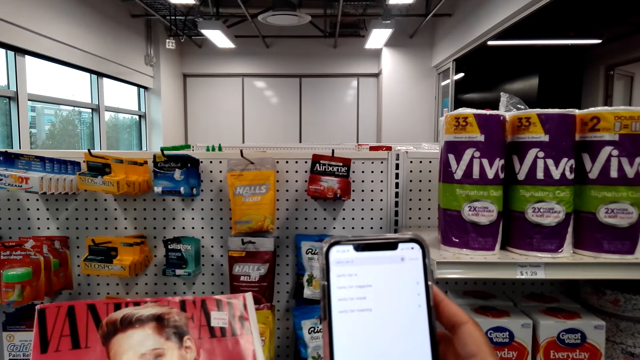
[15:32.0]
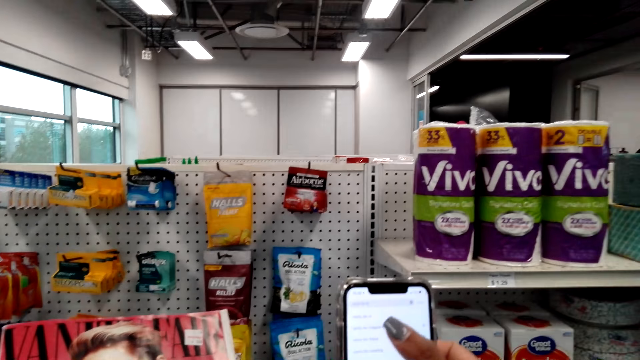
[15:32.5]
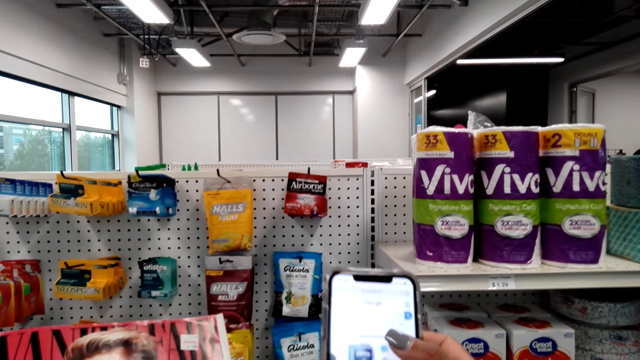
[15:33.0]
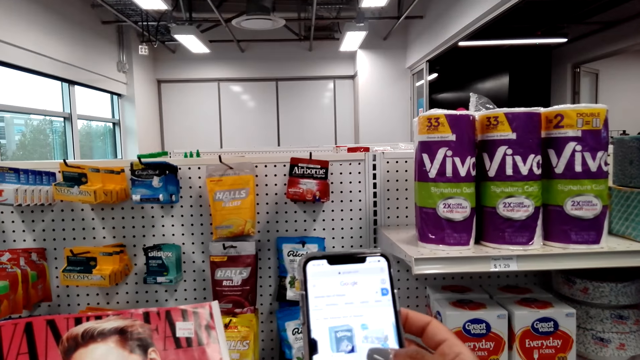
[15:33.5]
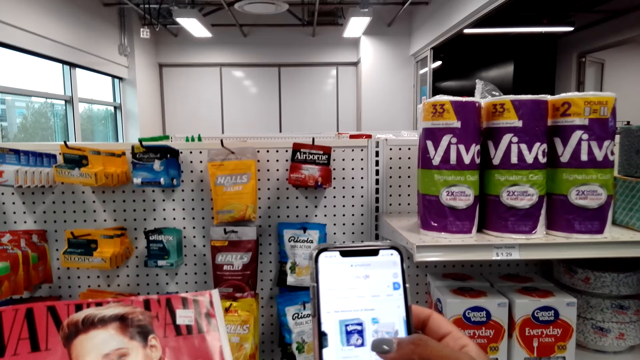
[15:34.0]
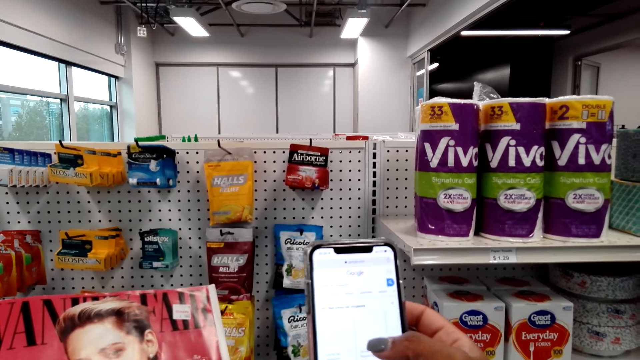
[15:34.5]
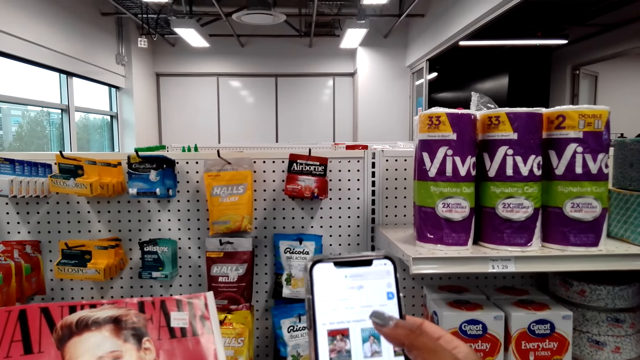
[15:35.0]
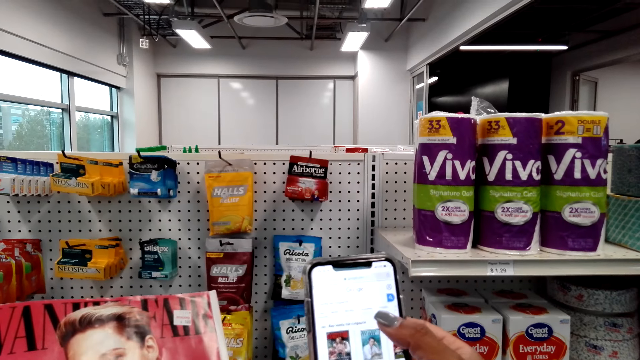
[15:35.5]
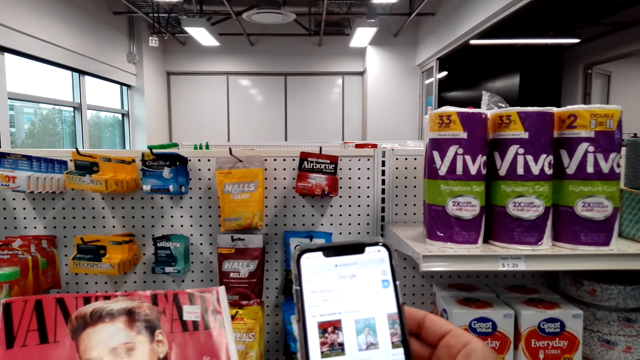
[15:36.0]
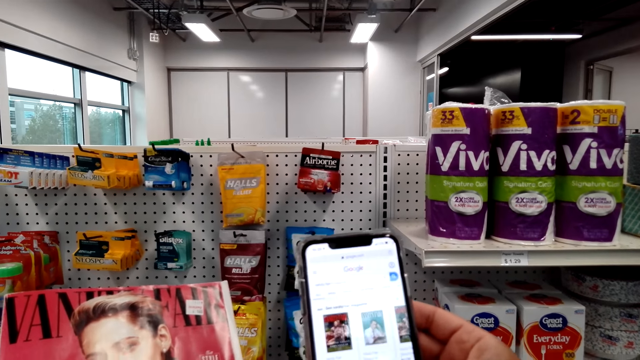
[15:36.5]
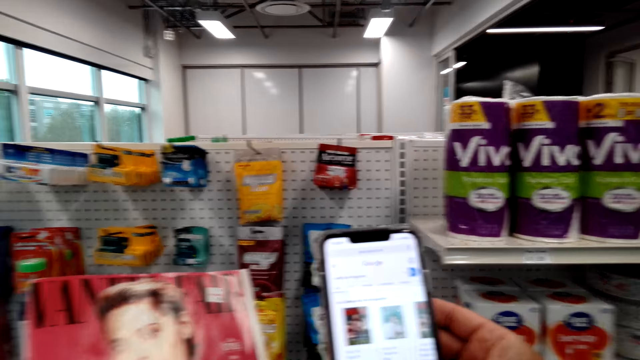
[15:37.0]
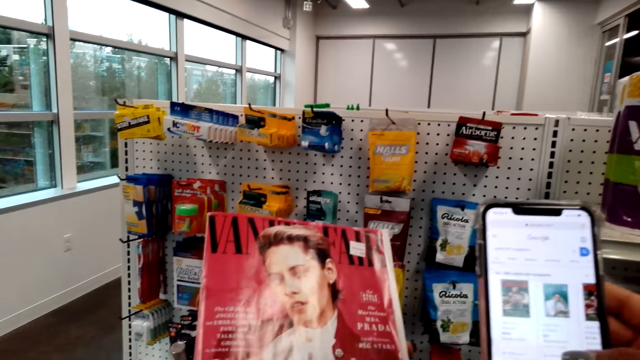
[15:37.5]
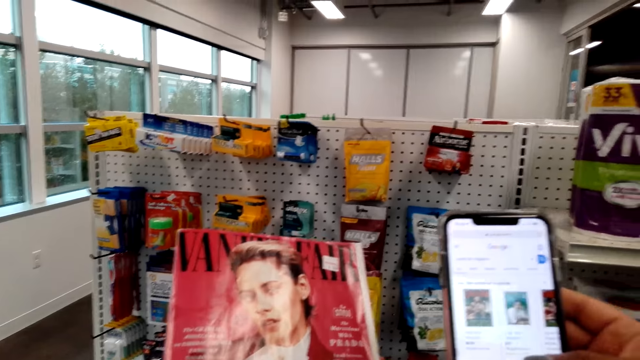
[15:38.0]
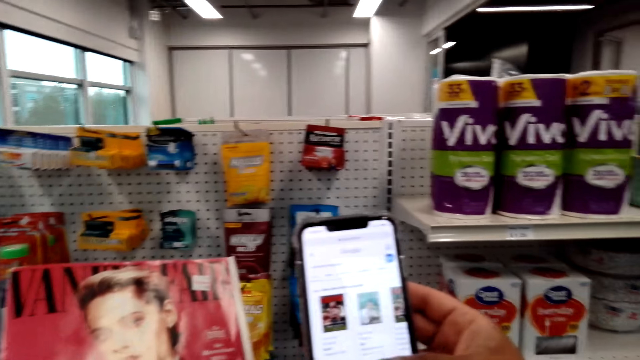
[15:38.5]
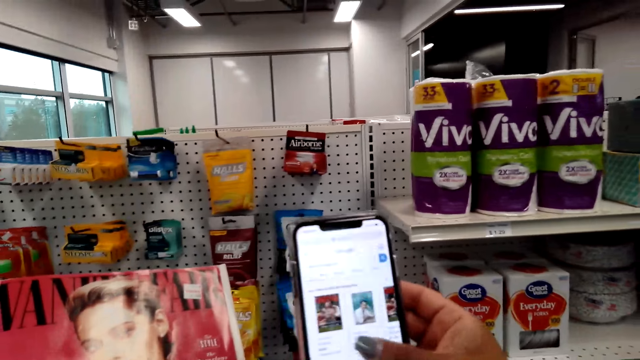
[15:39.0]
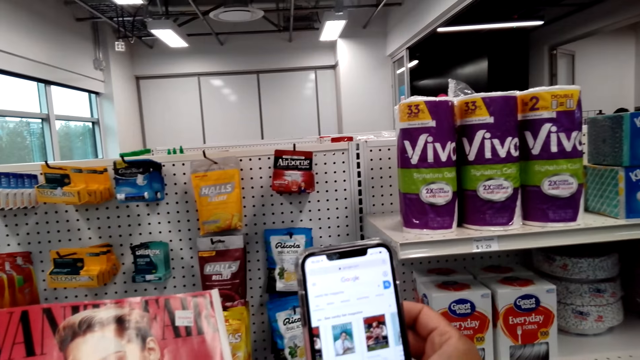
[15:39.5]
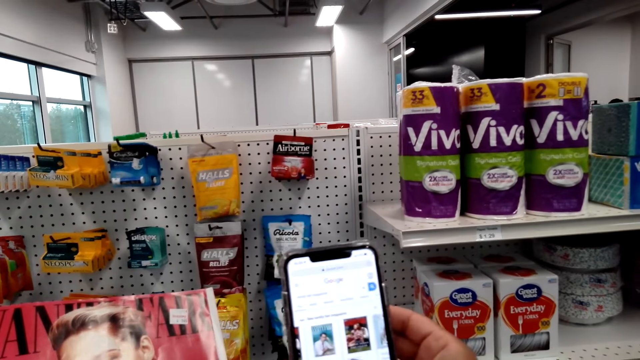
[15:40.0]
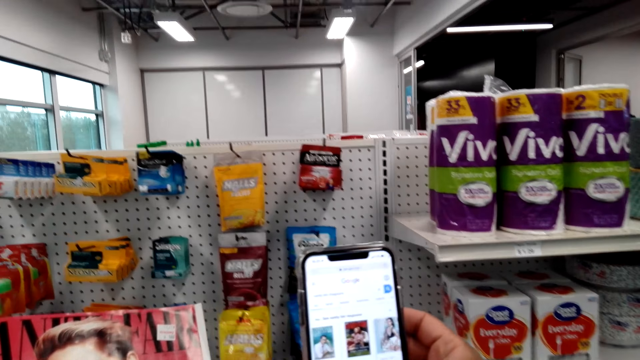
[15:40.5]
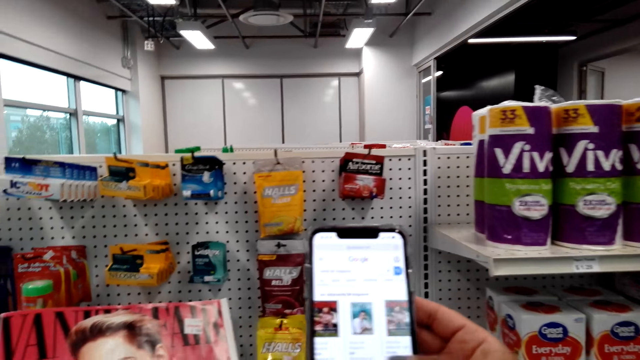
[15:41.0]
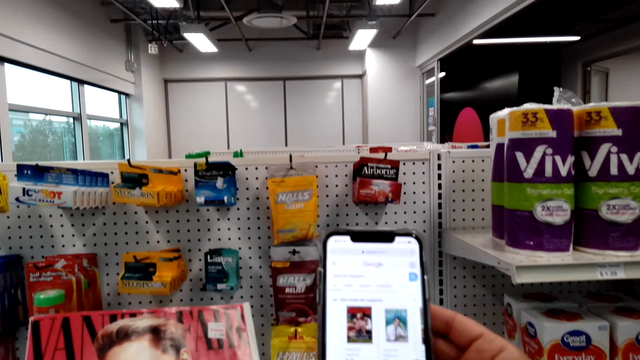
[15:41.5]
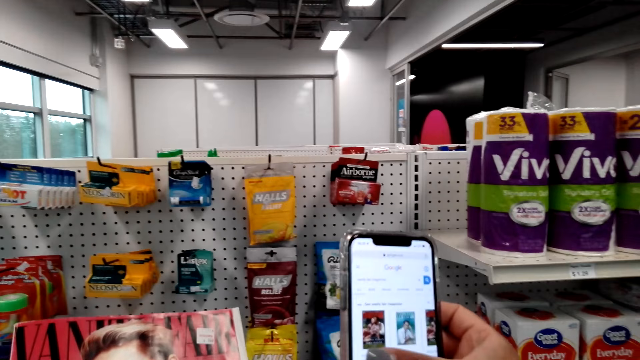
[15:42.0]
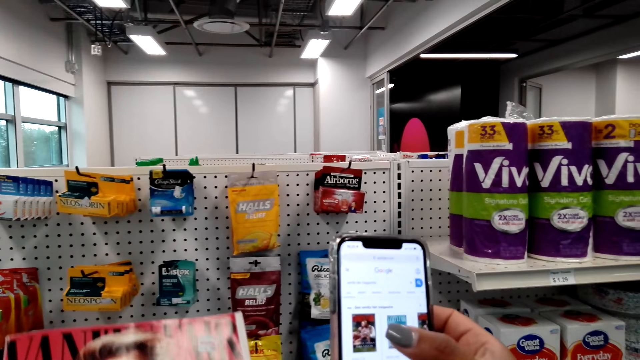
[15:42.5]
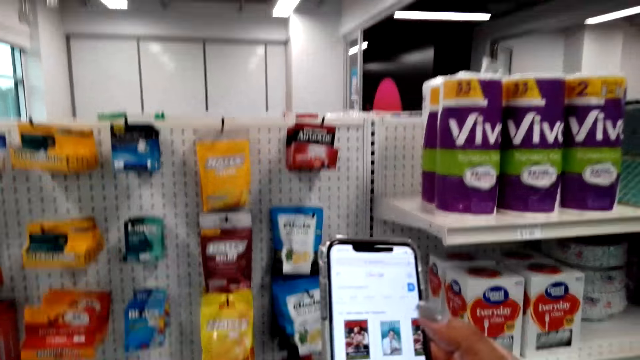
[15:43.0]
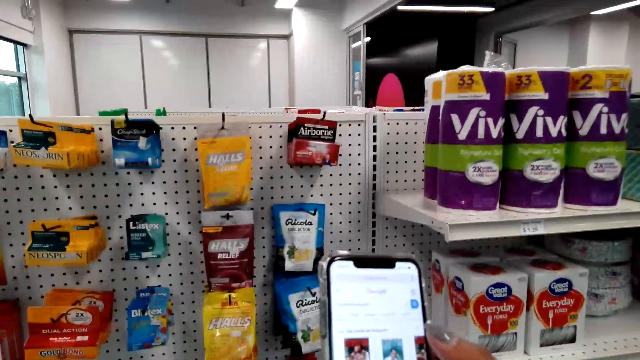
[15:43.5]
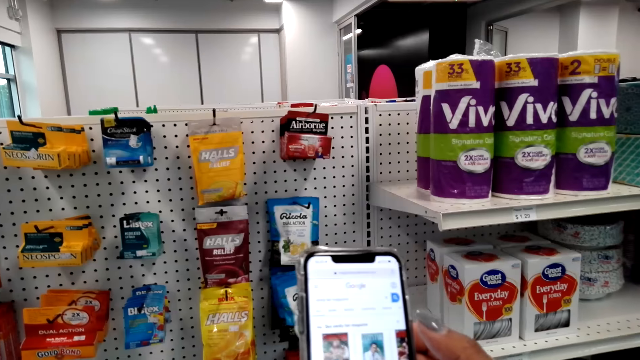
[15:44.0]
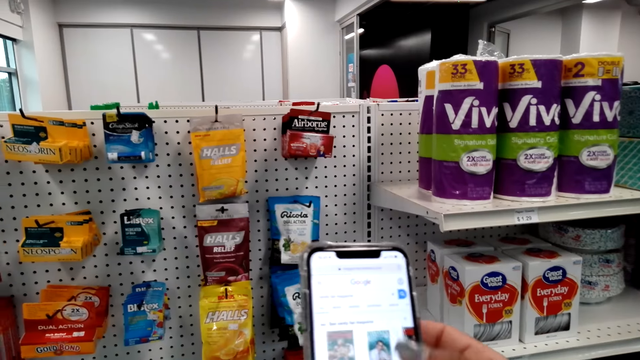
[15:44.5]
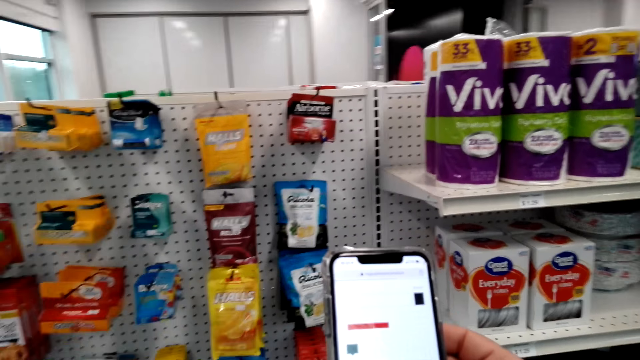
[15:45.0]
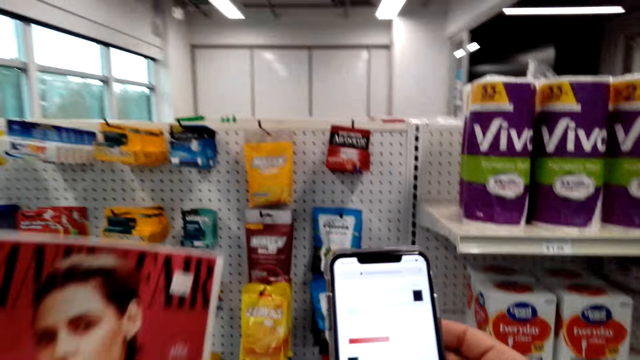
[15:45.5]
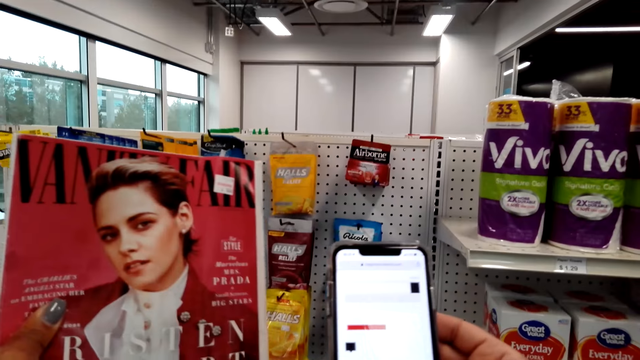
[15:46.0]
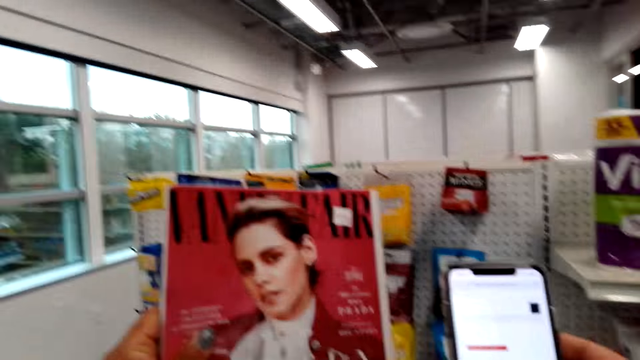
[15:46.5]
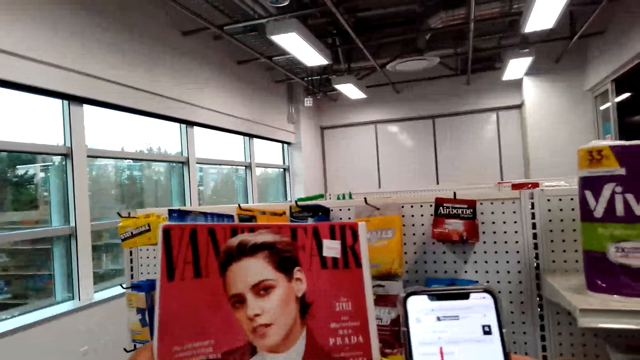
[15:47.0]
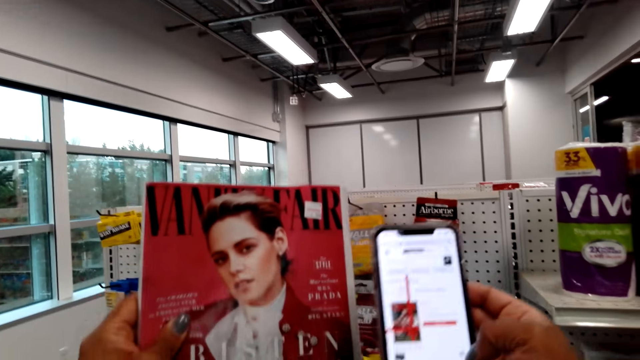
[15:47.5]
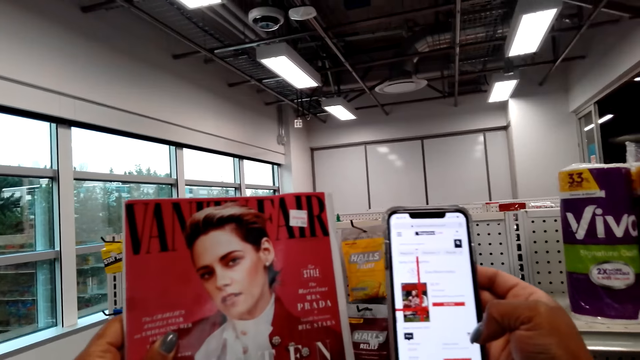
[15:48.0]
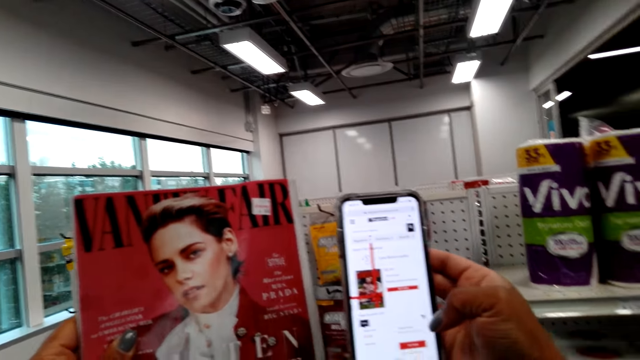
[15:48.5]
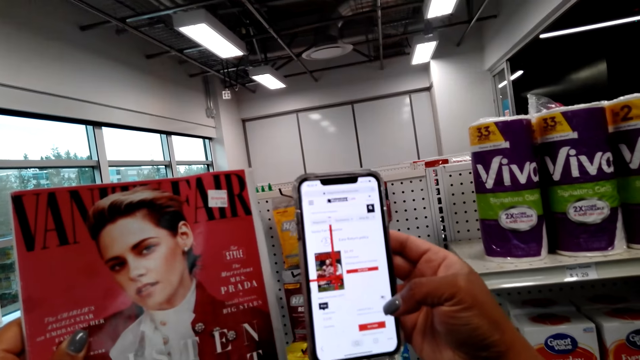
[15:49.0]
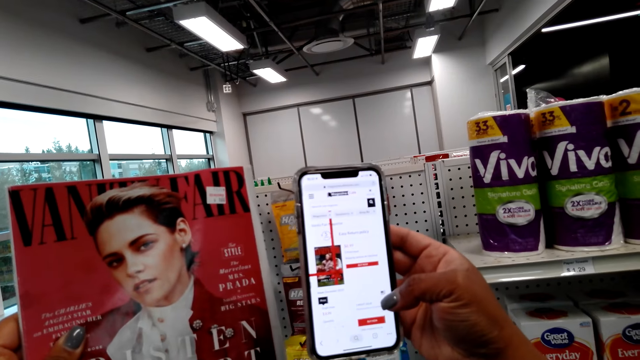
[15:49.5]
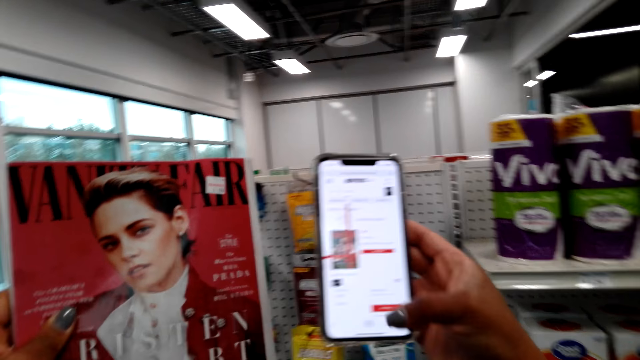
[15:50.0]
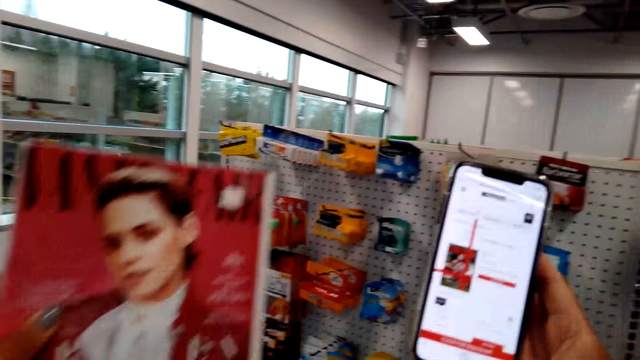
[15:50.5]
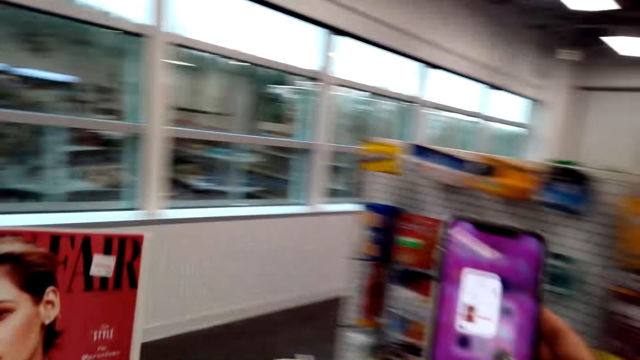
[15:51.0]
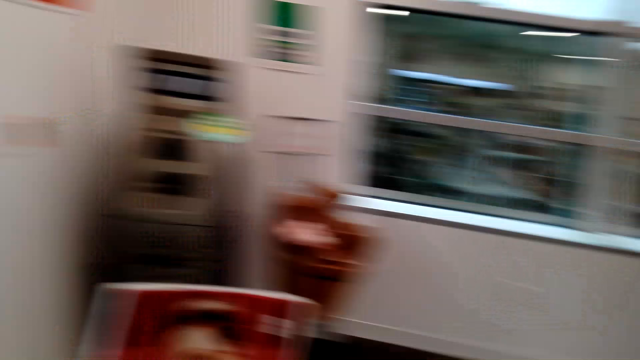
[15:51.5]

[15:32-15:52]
The camera wearer scrolls the phone. They check the phone. They scroll the phone. They lift the magazine and hold the magazine. They operate the phone. They check the phone. They walk around the store.
